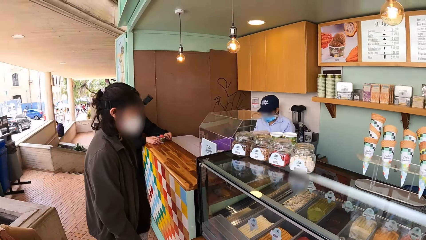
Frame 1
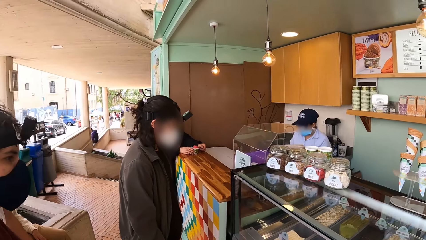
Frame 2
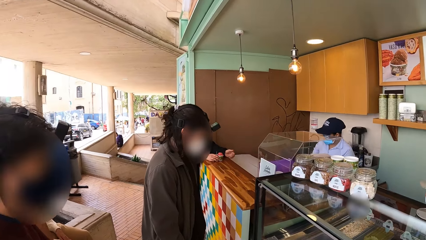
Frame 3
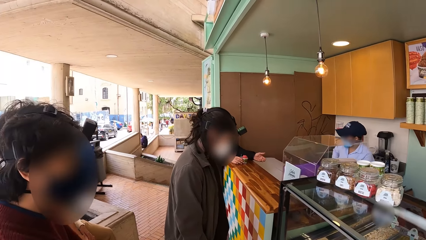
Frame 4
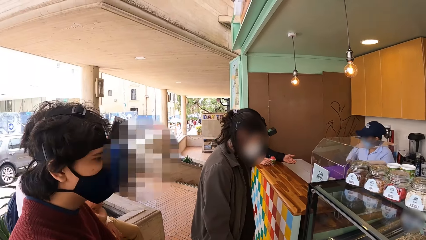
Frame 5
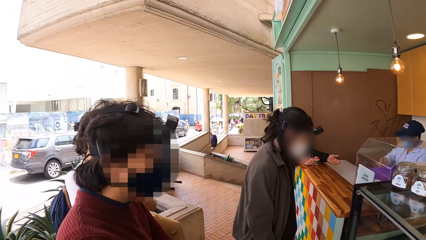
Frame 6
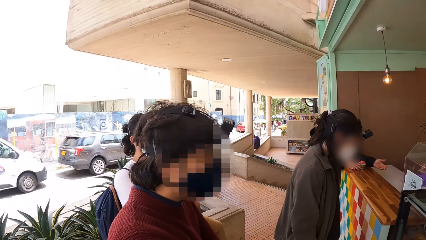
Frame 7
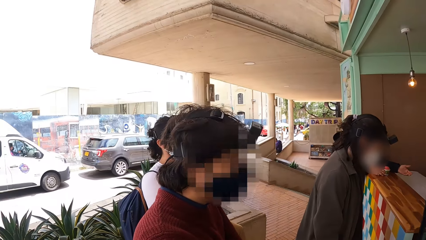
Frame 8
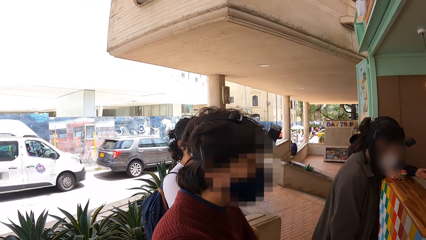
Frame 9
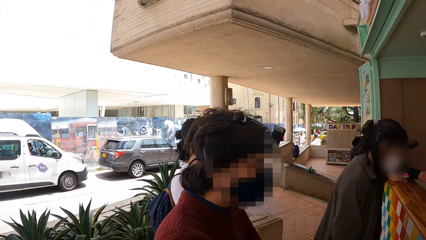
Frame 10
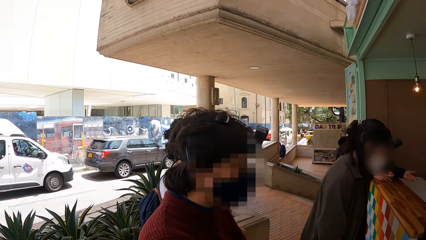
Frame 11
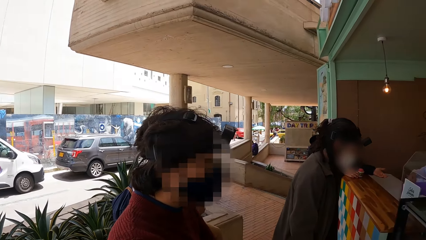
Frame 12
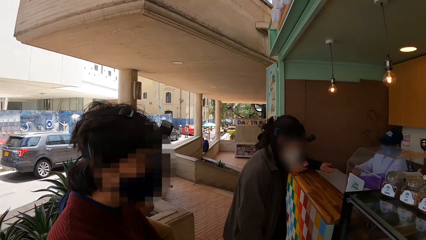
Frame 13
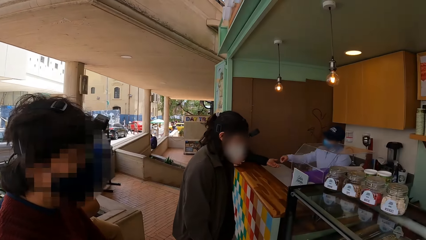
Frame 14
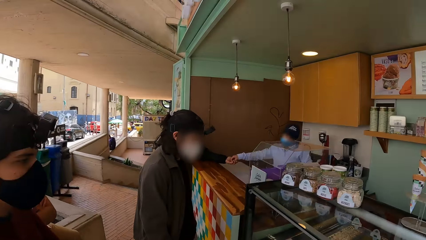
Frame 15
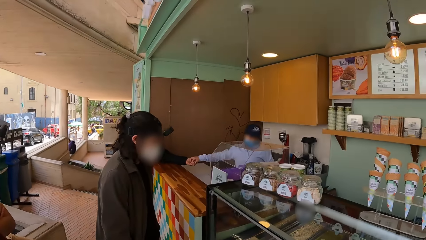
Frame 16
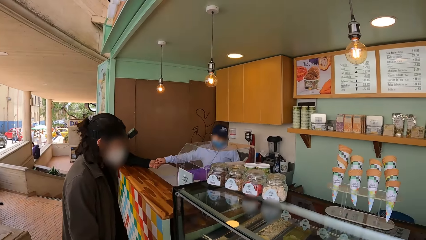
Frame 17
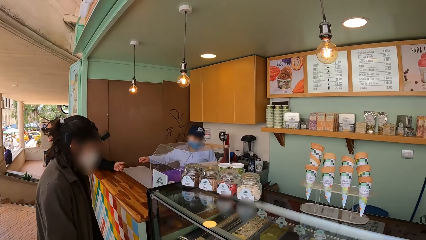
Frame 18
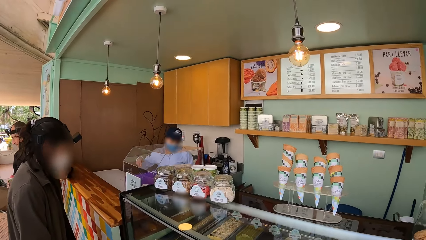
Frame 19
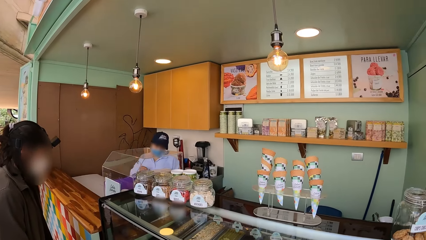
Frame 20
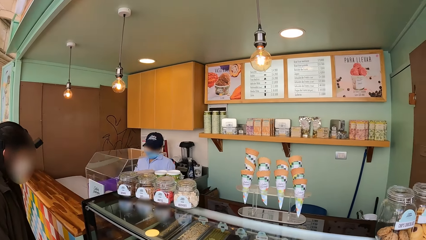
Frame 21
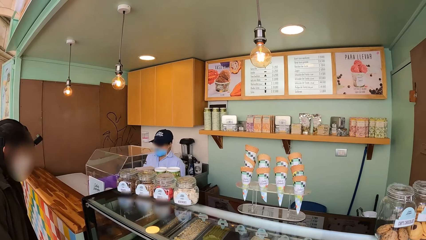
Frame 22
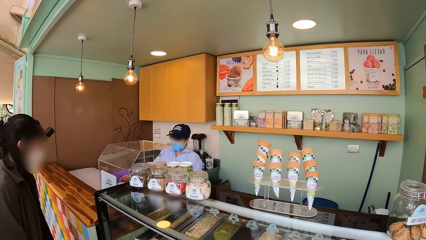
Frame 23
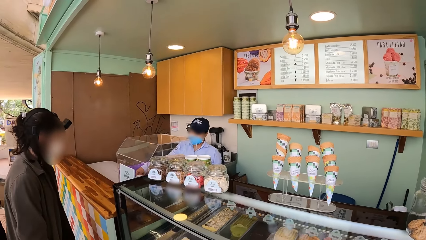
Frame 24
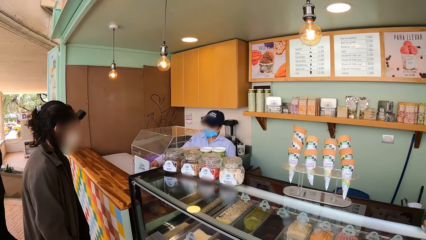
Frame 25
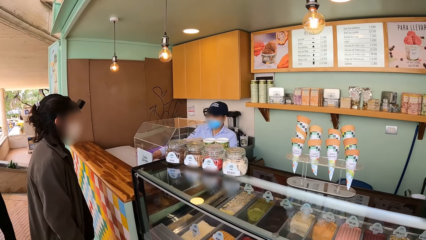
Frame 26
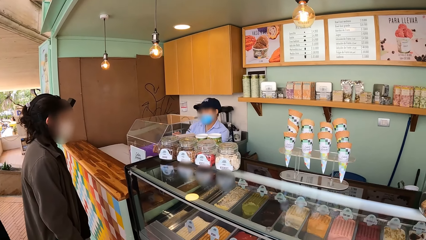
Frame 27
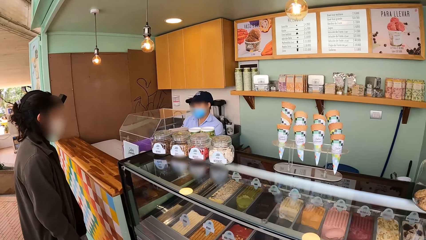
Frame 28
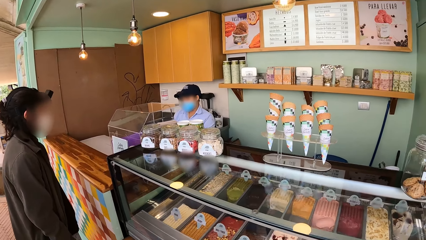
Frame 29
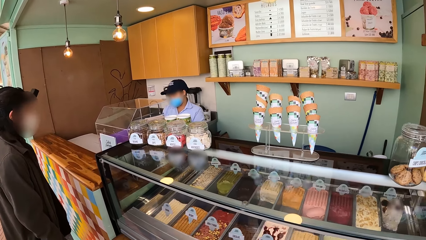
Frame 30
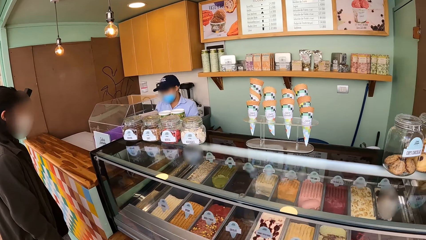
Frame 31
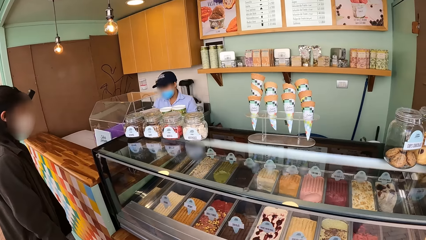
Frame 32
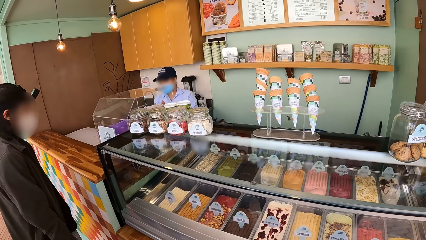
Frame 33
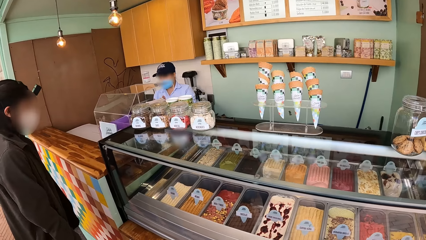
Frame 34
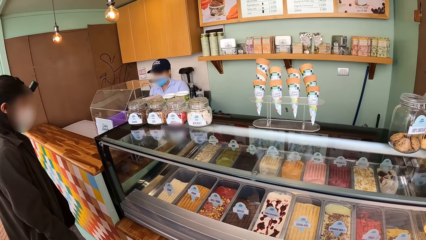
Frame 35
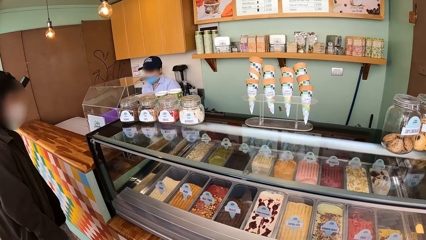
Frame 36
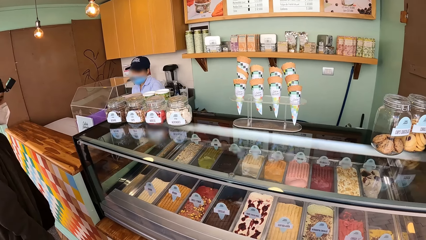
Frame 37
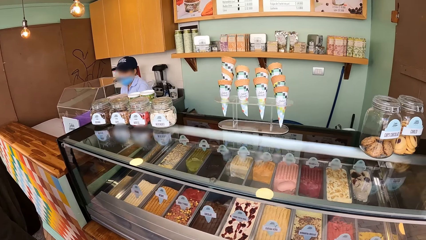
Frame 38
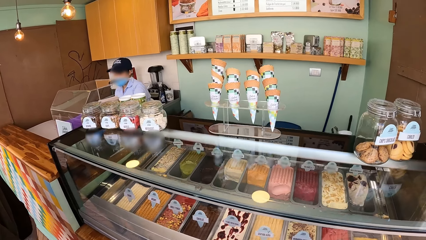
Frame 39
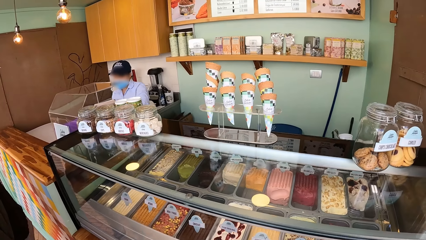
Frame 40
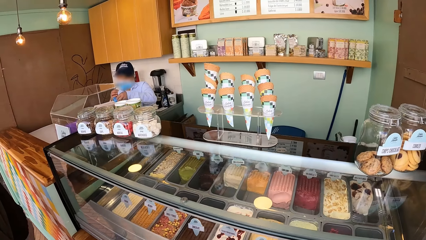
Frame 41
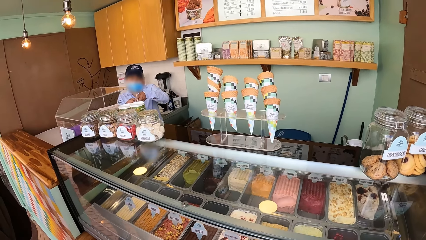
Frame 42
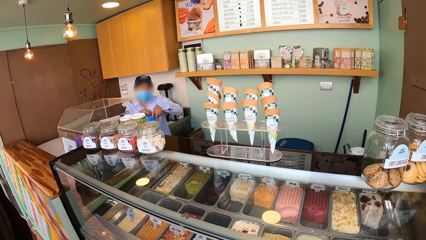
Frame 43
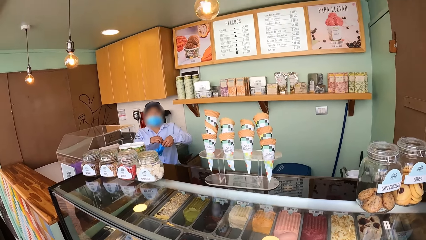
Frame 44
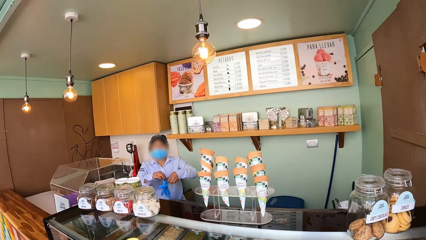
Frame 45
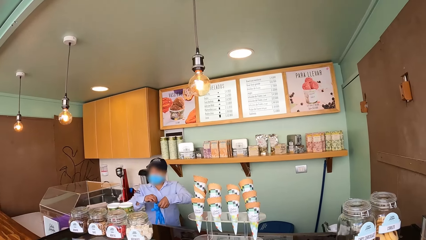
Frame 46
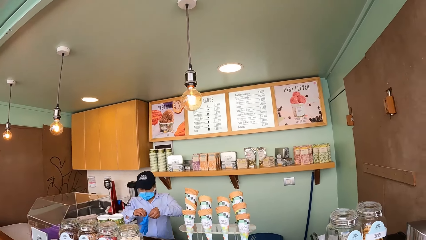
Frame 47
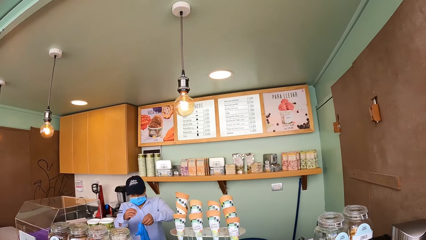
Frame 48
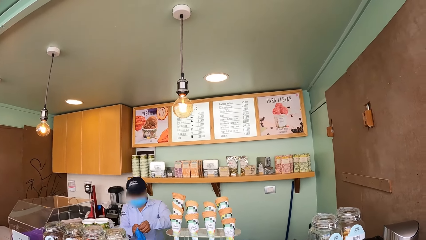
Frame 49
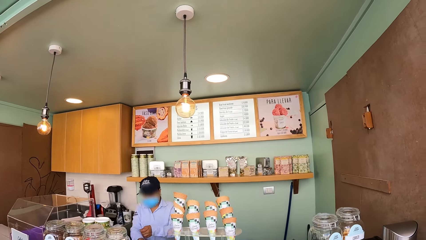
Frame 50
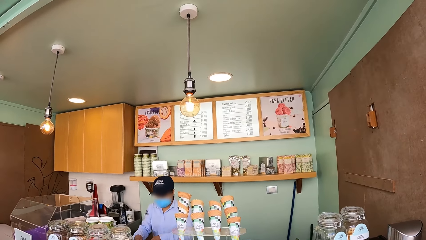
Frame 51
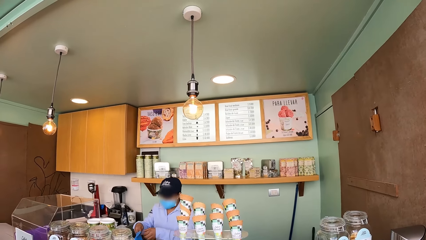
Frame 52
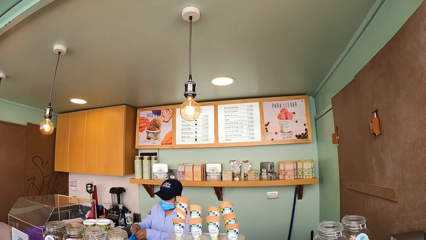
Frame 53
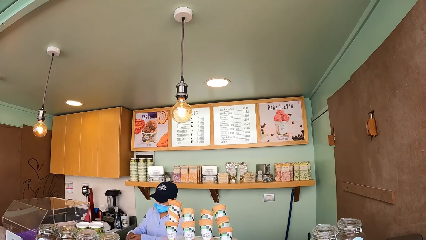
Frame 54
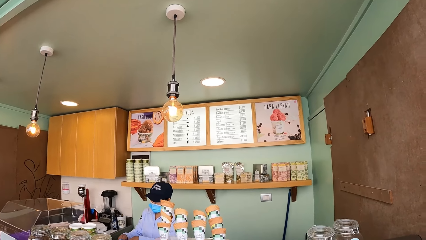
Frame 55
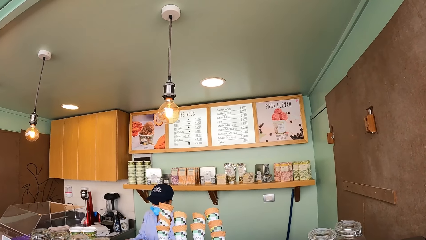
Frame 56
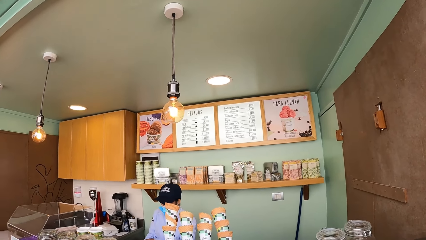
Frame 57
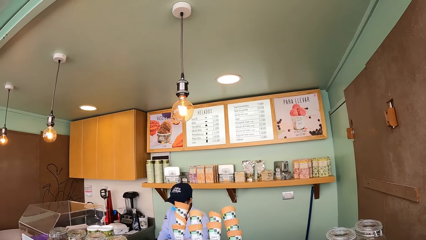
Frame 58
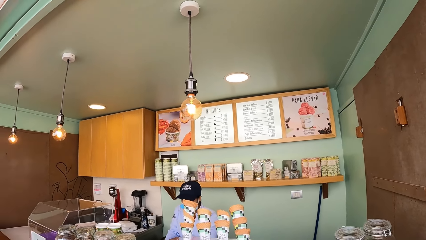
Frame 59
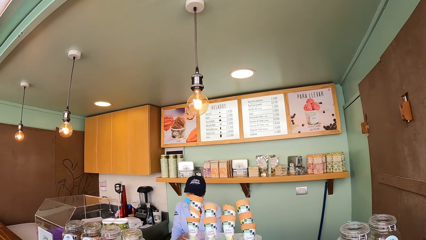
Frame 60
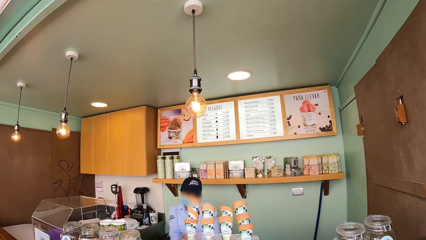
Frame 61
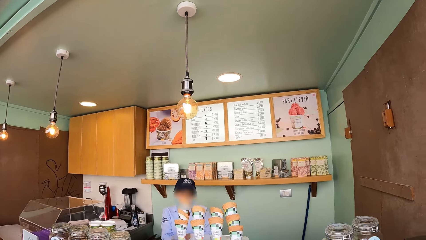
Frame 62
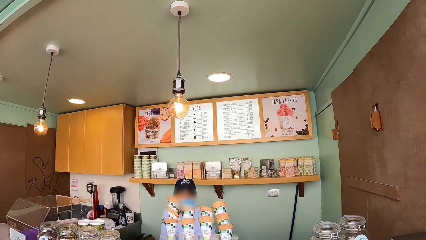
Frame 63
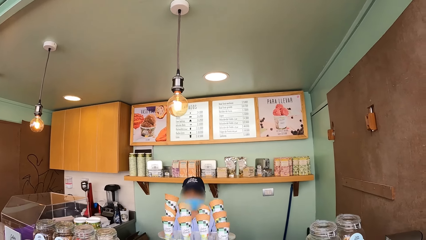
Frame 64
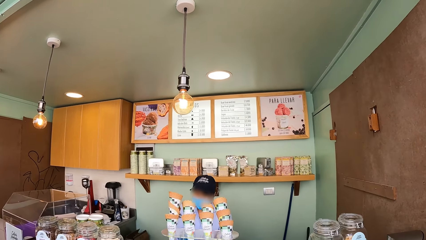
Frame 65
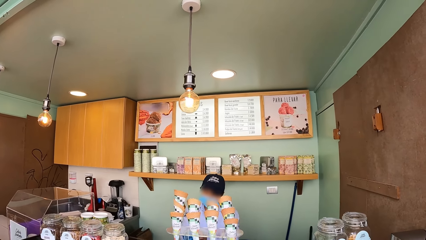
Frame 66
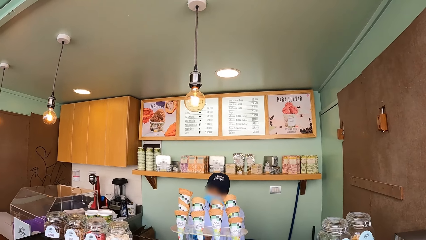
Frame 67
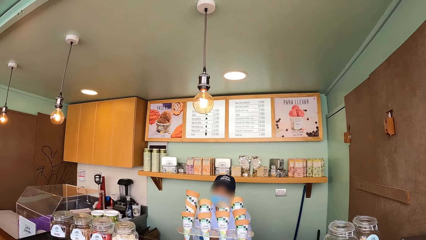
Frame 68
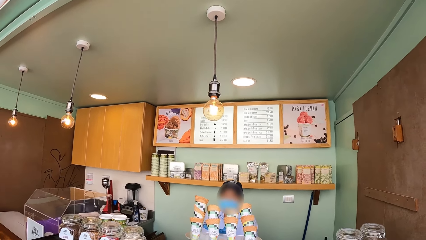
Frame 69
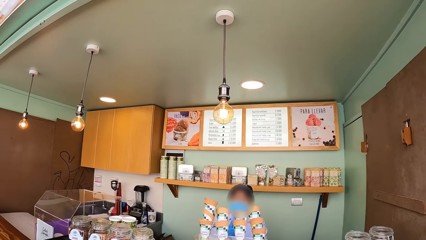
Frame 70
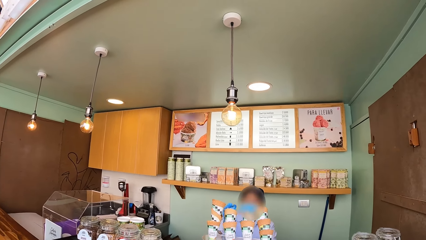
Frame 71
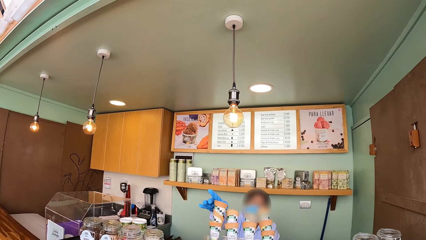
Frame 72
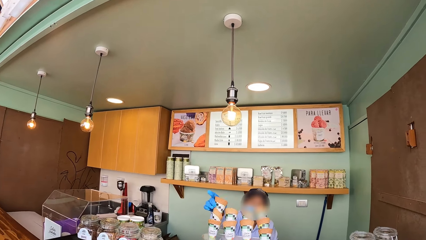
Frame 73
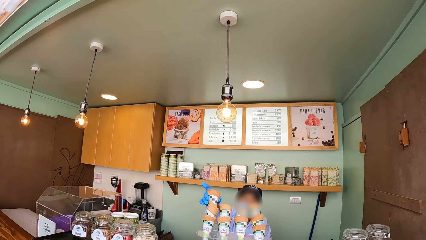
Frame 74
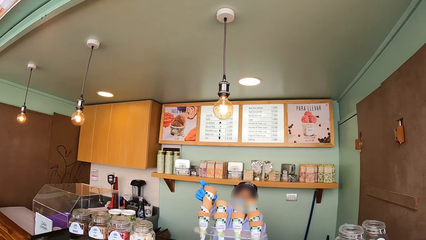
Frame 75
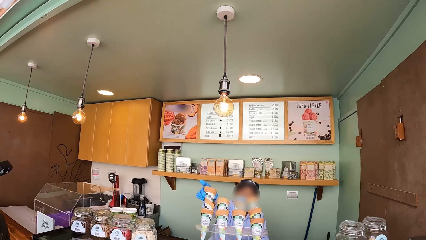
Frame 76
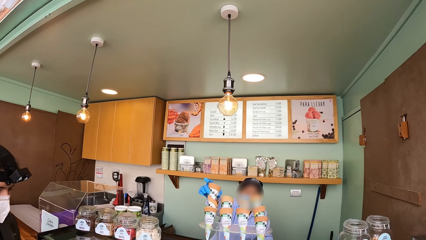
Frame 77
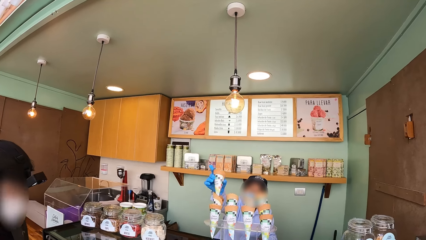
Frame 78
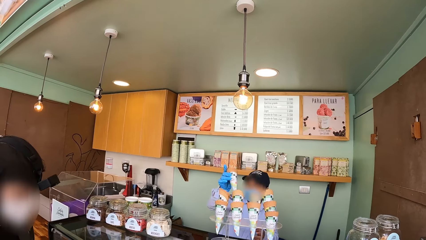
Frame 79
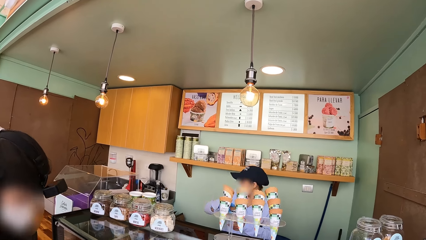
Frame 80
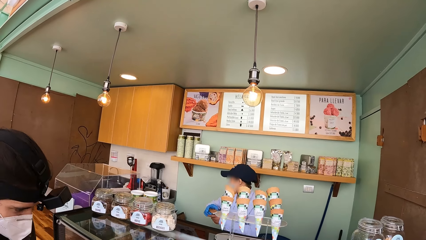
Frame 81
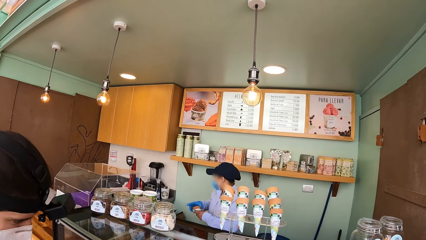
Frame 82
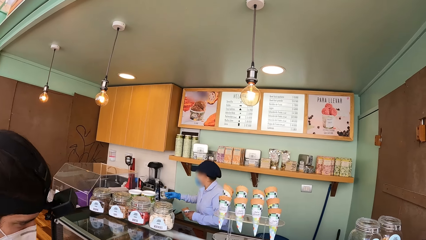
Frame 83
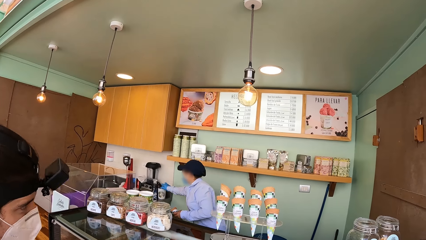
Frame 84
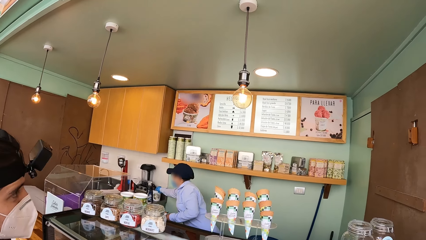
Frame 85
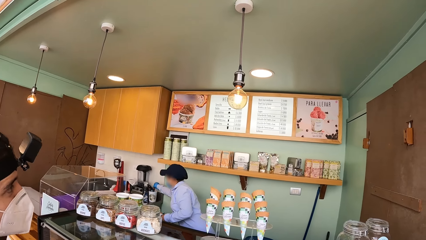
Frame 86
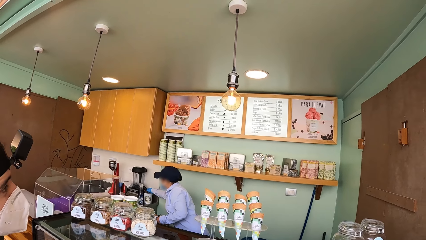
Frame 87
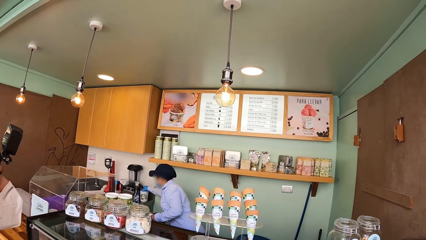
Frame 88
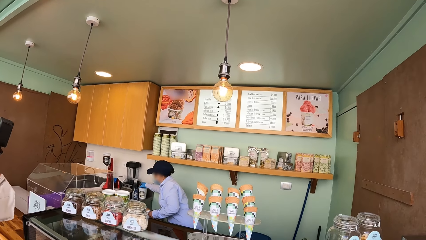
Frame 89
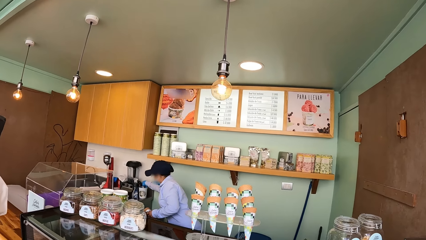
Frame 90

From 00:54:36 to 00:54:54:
A man takes a paper from another man with his right hand. The other man places his right hand on a counter. The other man rubs his hands, holds a glove with his left hand, takes the glove from his left hand with his right hand, and wears the glove on his right hand. The other man picks up a cone from a stand with his right hand and passes the cone from his right hand to his left hand.
